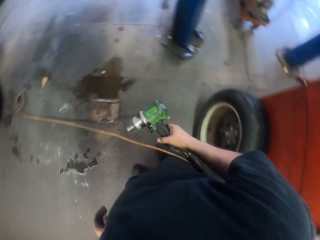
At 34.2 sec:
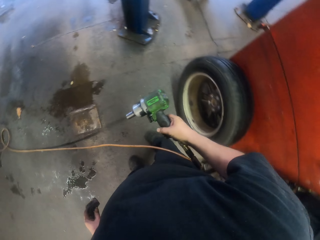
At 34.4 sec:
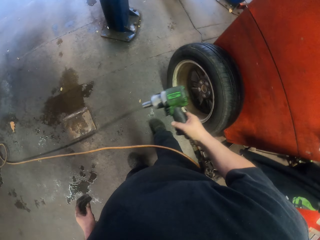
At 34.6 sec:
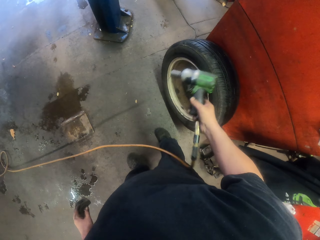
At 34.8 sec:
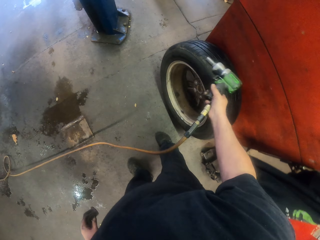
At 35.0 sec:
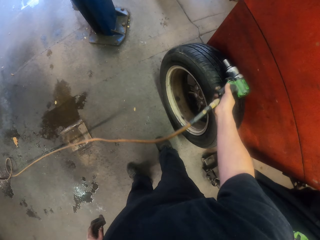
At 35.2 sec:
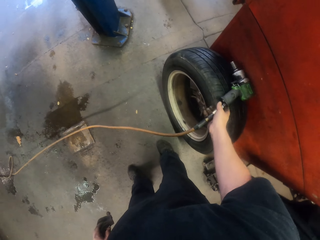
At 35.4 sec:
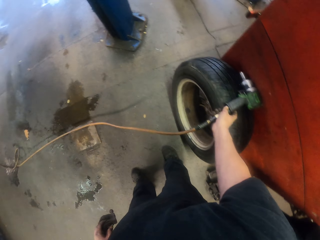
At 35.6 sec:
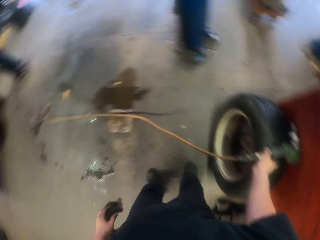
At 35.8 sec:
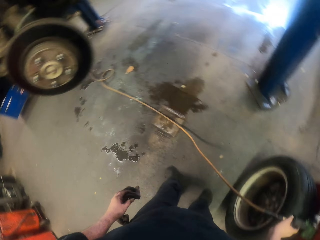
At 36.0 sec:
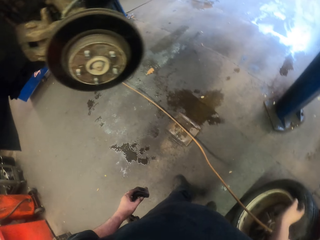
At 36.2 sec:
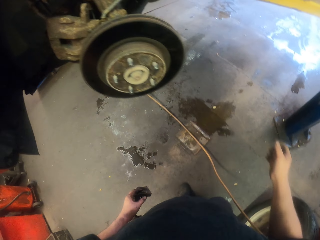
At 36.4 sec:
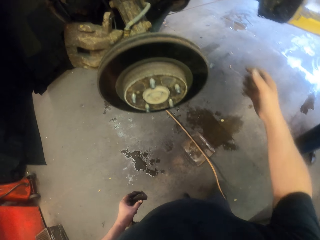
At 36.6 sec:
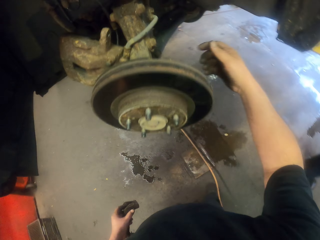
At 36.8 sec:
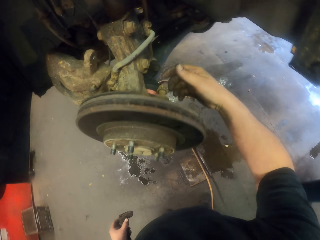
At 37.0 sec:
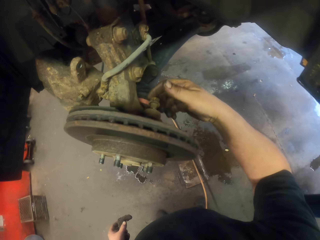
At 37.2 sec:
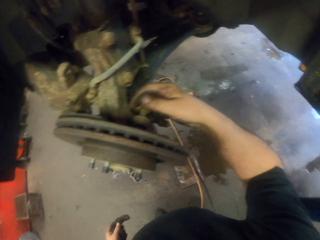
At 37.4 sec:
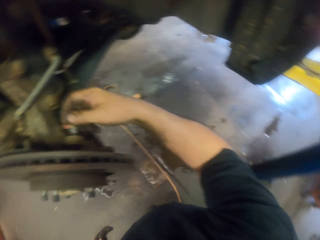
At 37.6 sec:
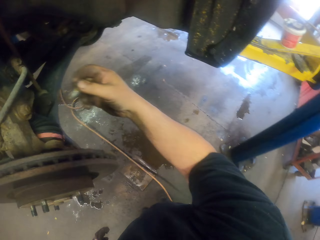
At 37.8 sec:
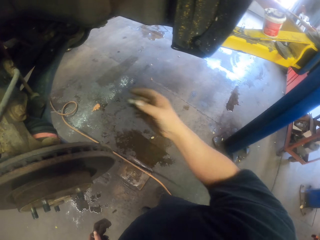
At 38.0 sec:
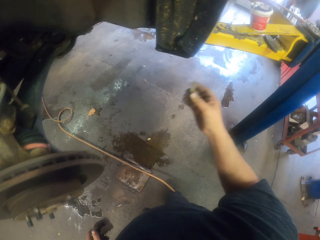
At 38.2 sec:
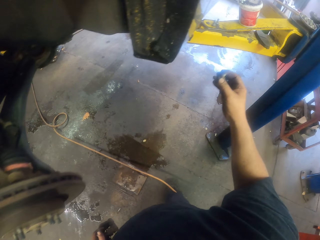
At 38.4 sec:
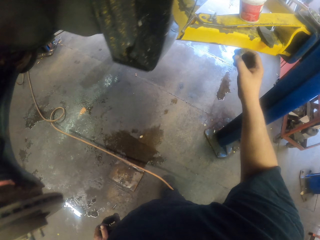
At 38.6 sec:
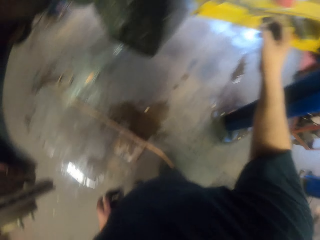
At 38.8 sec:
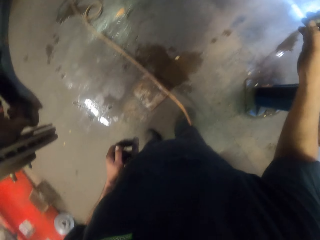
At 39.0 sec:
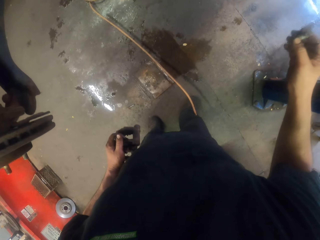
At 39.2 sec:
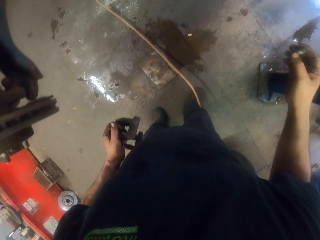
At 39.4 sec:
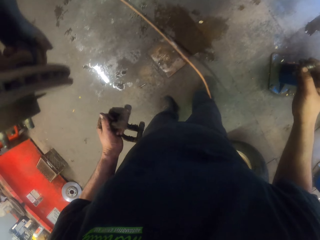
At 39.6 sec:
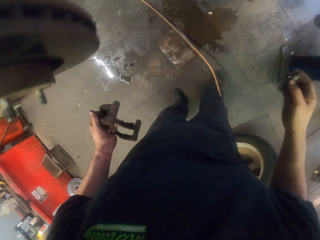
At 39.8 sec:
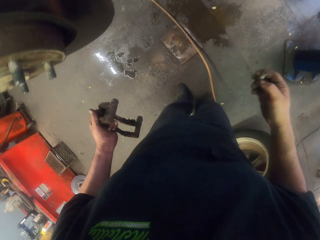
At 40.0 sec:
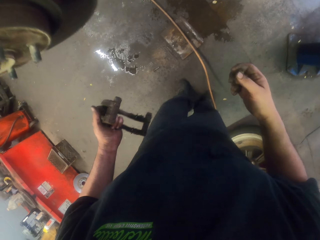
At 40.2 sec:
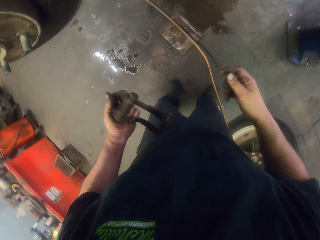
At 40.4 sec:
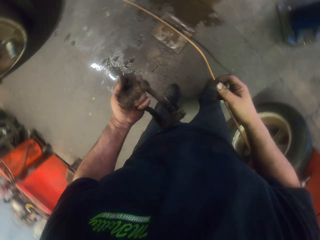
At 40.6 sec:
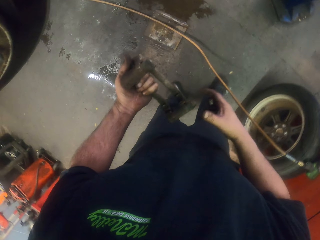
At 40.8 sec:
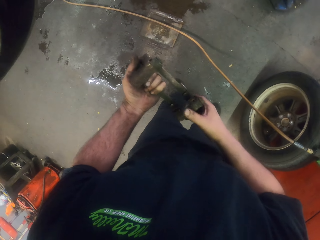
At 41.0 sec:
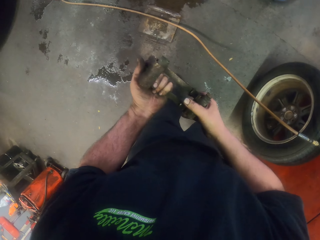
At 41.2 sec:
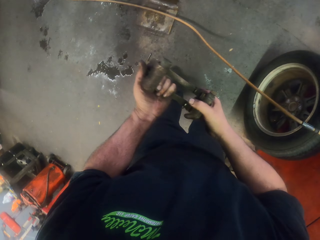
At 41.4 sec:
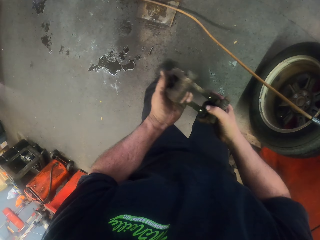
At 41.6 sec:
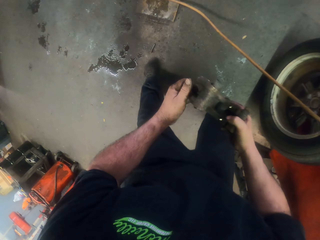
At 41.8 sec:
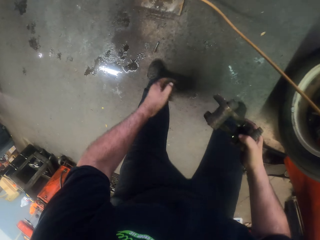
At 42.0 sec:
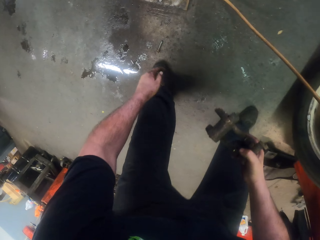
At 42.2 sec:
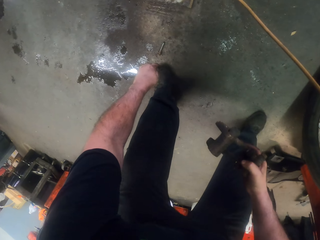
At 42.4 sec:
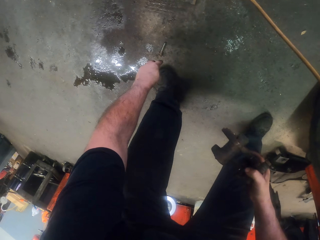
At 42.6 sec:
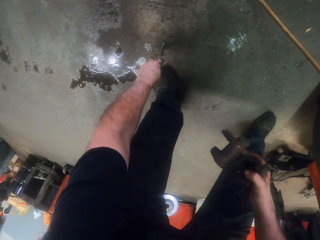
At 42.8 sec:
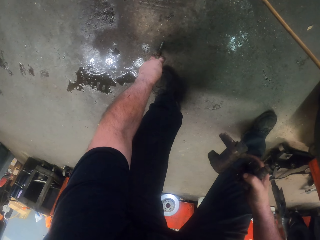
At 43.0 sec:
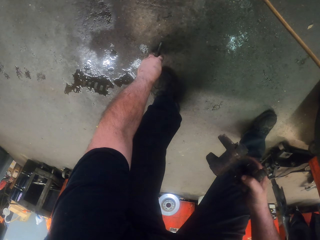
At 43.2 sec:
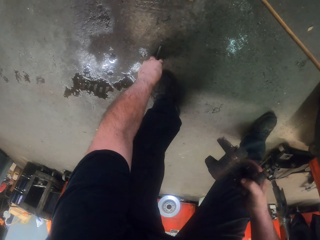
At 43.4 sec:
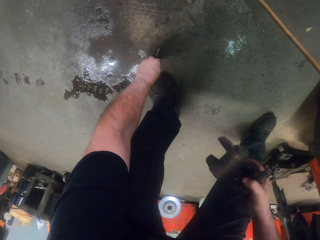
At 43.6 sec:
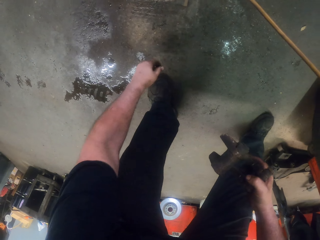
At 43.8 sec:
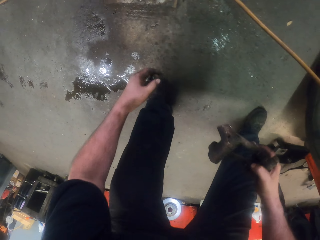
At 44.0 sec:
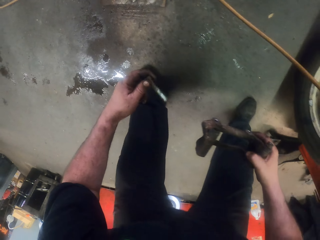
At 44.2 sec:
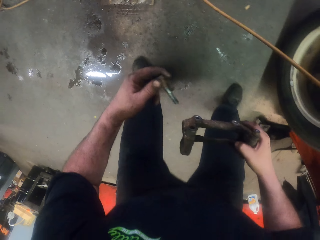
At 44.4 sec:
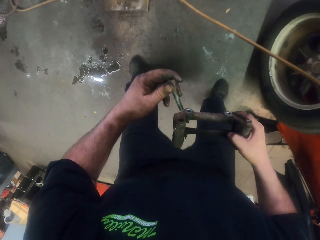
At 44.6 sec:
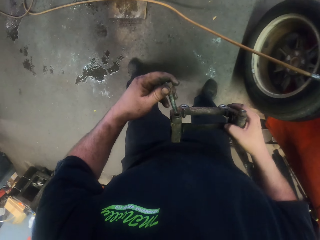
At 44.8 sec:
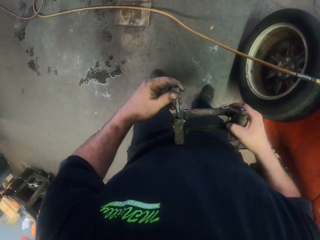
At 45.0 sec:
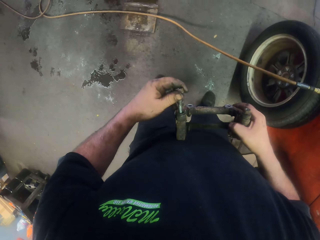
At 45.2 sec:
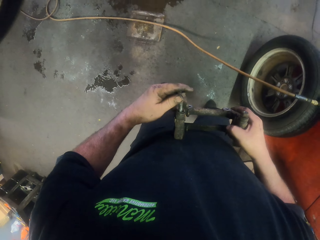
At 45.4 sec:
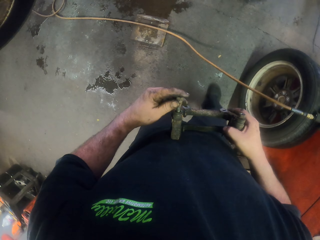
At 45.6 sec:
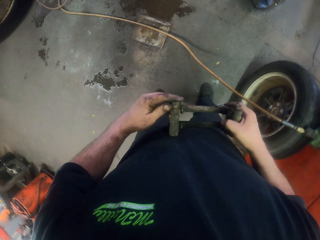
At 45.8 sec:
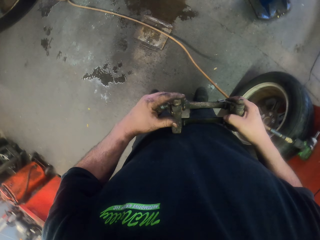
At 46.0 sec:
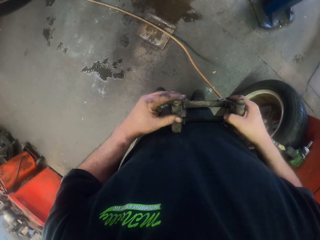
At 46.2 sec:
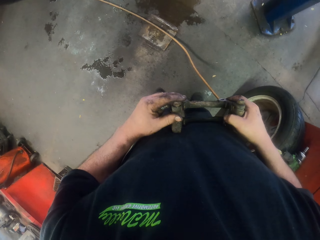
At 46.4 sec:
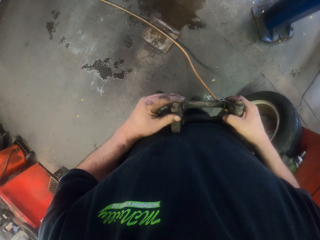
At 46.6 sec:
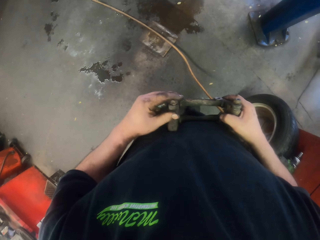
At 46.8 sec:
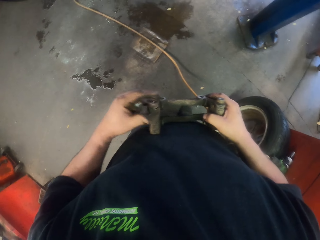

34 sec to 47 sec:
The camera wearer puts the impact wrench or power nut driver on a tire. They remove a bolt from the wheel. They put the power nut driver aside. They move the hand holding a nut. They hold something. They pick up the bolt on the floor. They connect the bolt with an object.

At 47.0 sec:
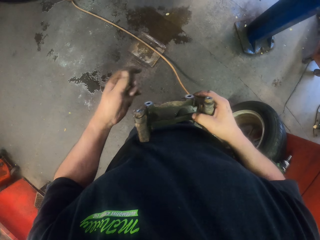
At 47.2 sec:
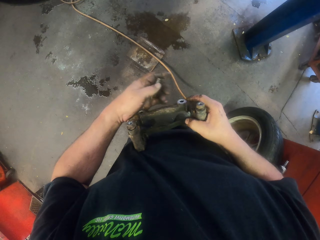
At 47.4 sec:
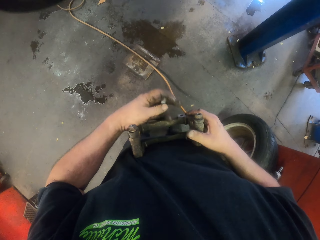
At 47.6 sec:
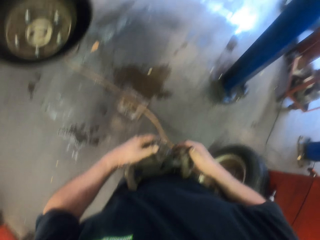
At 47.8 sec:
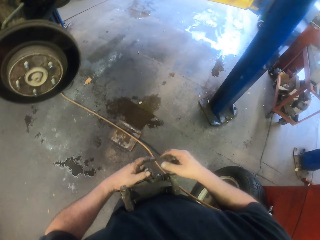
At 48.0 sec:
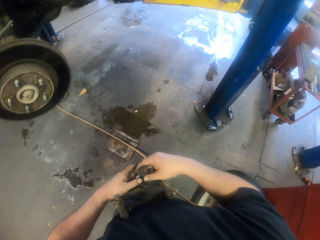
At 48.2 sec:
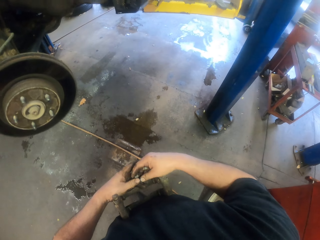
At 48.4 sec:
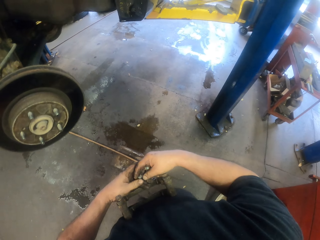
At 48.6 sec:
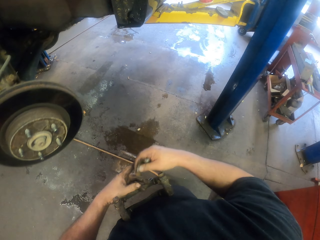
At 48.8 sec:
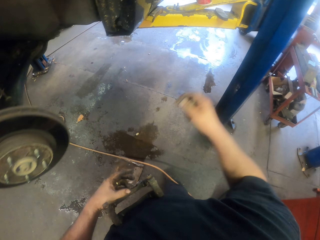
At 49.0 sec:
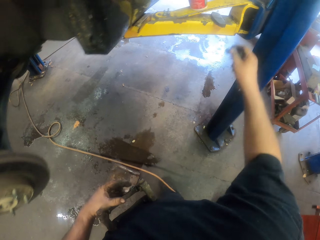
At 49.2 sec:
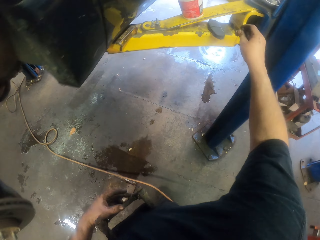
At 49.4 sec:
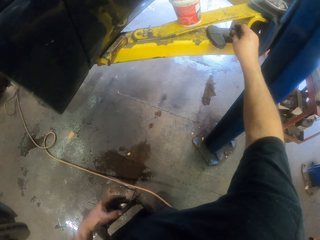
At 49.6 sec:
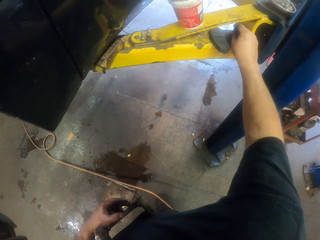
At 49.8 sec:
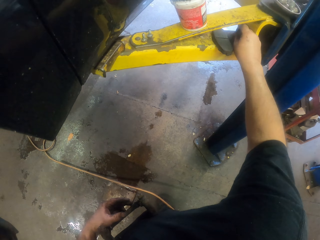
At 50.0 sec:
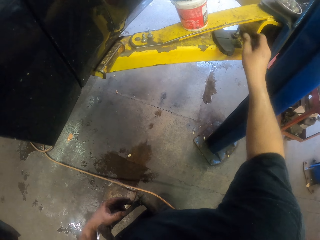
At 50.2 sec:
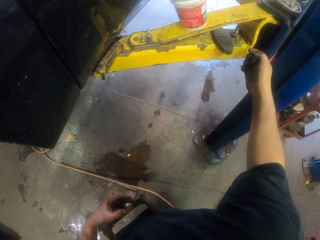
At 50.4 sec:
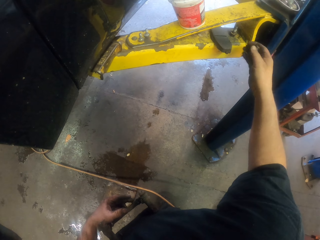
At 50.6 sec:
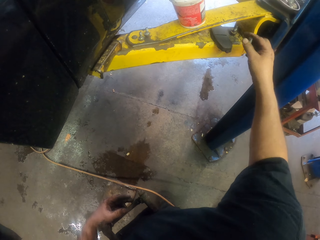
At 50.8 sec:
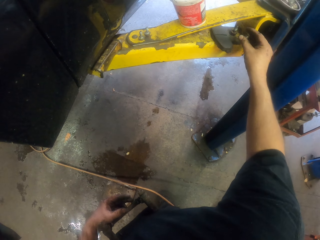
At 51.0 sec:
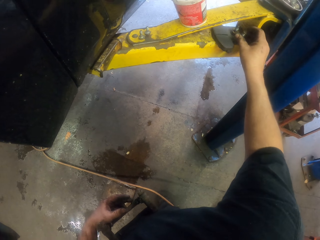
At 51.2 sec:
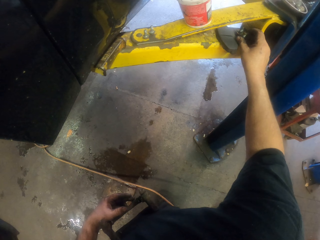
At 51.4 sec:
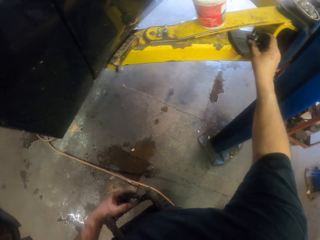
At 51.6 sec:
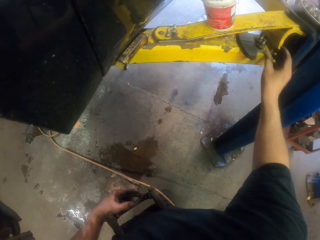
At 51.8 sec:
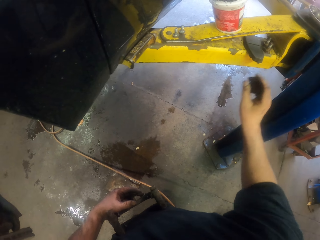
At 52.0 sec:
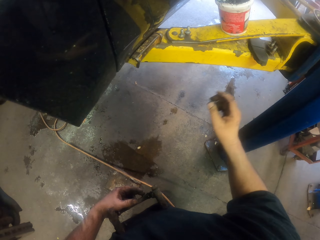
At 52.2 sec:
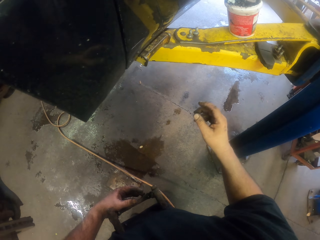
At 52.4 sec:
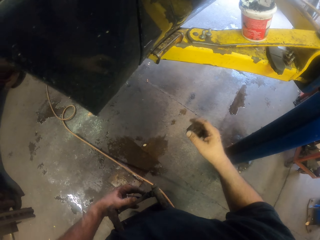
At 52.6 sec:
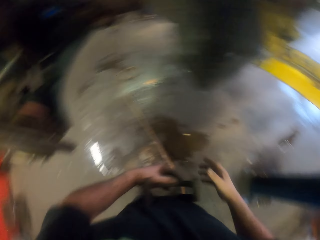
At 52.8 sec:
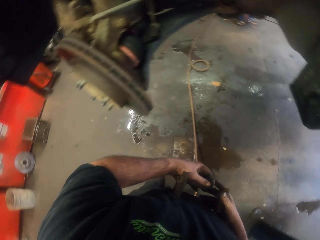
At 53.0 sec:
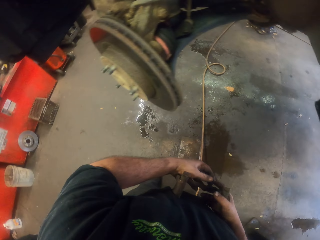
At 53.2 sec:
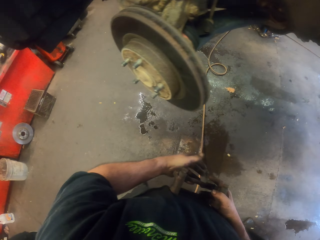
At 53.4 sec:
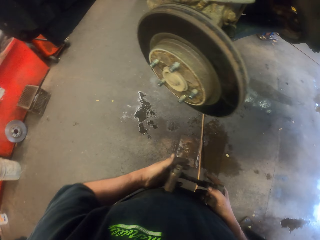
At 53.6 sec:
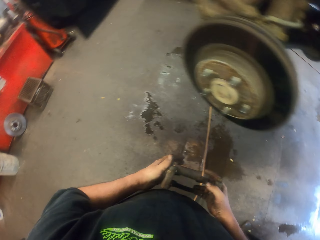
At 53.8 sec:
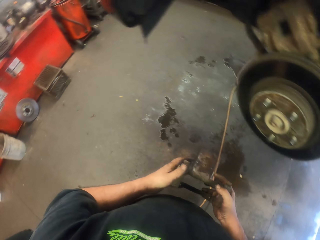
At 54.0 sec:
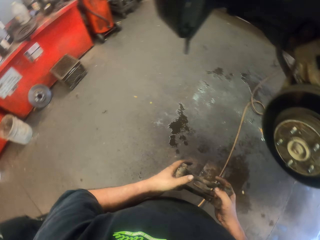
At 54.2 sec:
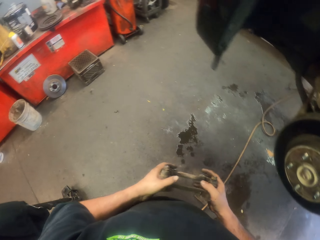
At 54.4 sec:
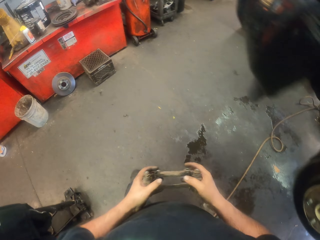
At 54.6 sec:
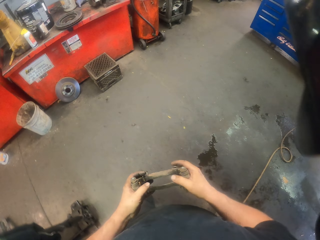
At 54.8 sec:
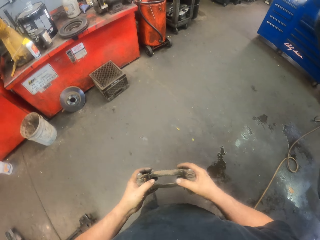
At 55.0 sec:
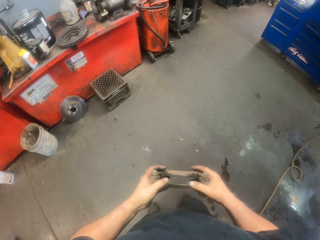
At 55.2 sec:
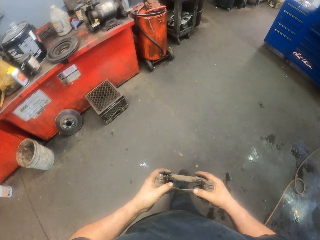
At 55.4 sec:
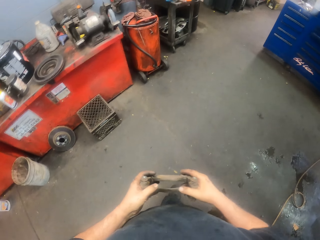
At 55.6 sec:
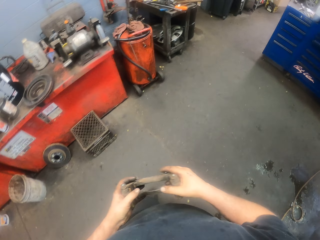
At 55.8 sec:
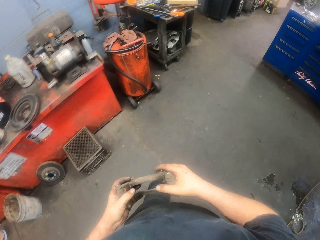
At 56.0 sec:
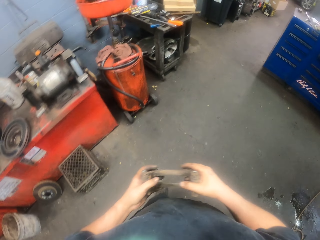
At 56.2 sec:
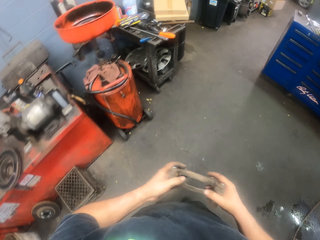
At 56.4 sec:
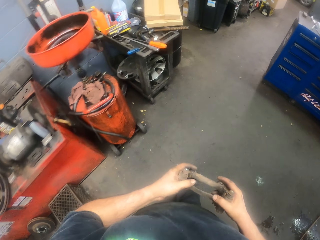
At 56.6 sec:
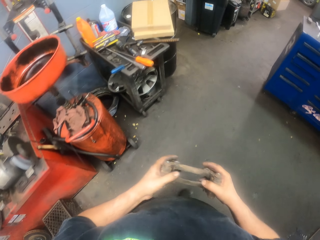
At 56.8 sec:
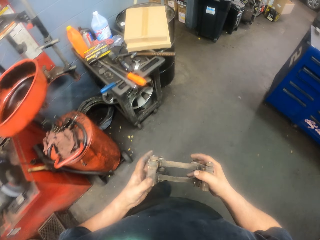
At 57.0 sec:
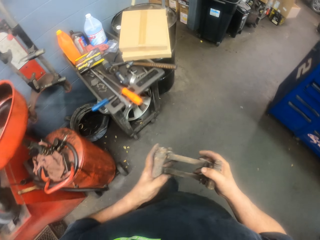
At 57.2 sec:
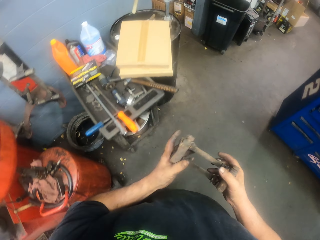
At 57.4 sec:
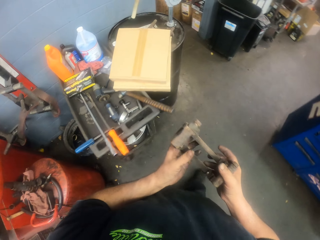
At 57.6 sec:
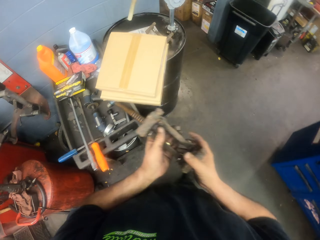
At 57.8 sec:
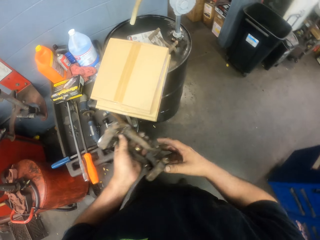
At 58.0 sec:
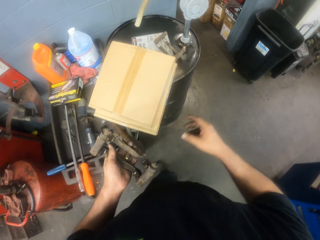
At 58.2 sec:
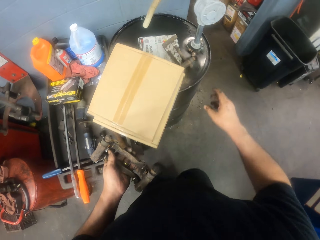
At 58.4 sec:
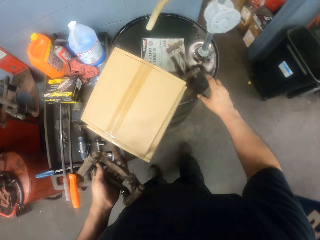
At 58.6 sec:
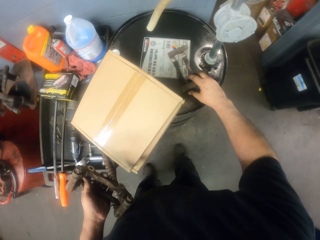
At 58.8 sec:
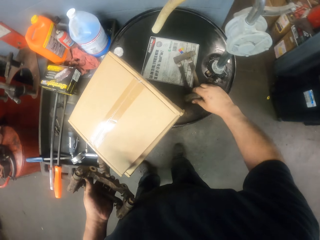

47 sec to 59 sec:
The camera wearer holds something on the stomach. They put the bolts on a metal stand. They hold something. They walk to the table.
